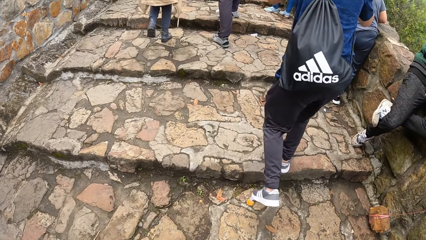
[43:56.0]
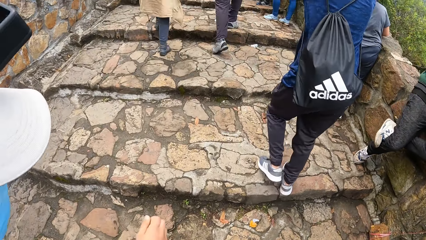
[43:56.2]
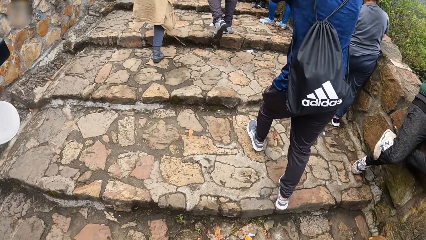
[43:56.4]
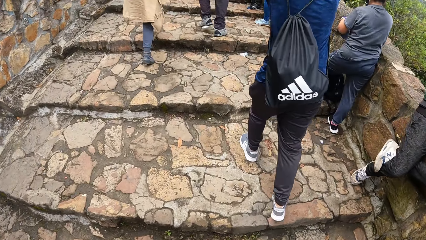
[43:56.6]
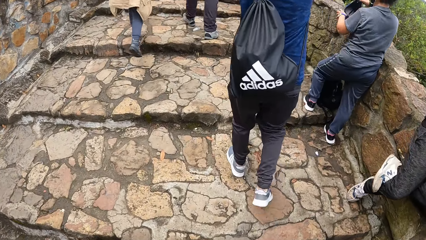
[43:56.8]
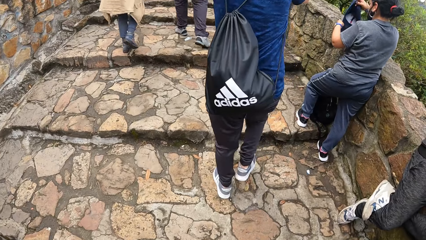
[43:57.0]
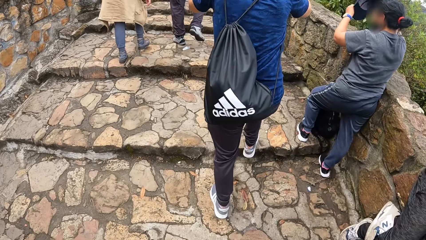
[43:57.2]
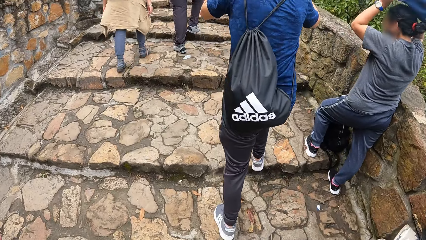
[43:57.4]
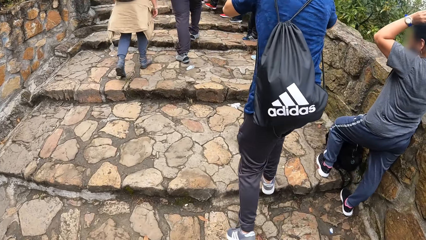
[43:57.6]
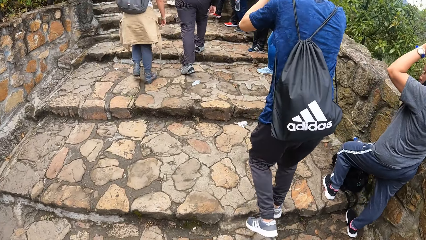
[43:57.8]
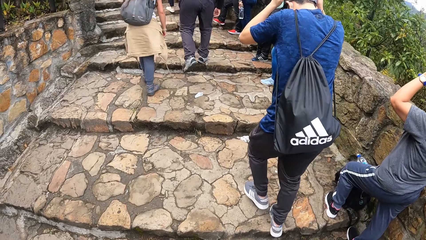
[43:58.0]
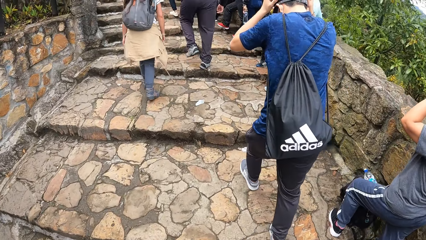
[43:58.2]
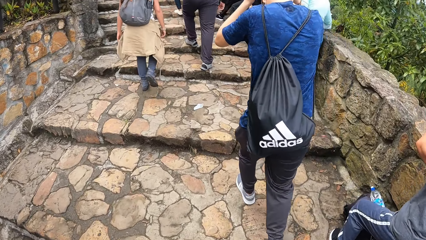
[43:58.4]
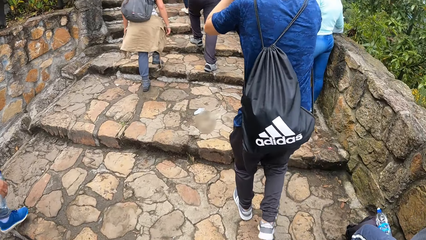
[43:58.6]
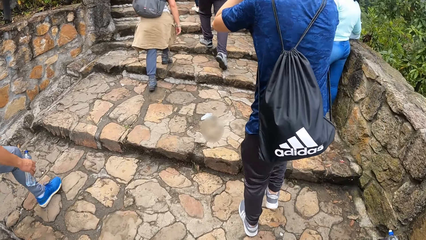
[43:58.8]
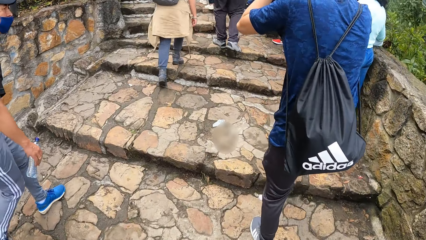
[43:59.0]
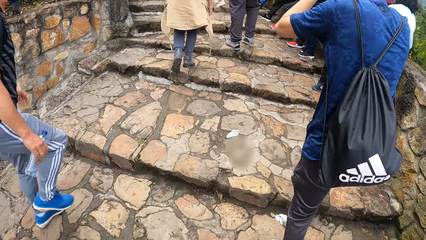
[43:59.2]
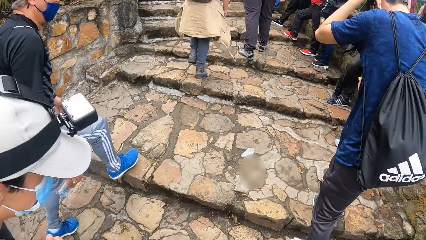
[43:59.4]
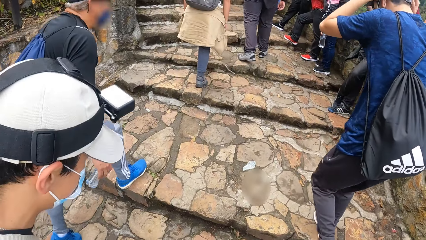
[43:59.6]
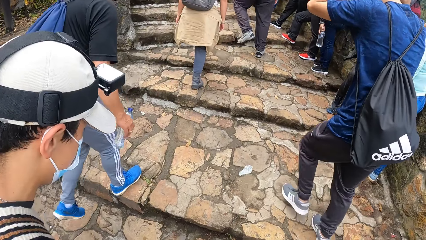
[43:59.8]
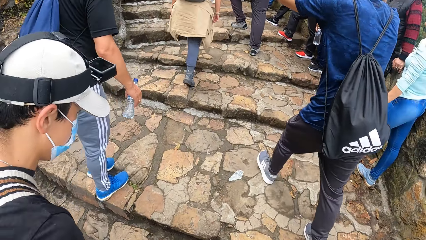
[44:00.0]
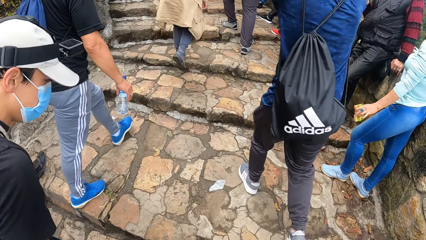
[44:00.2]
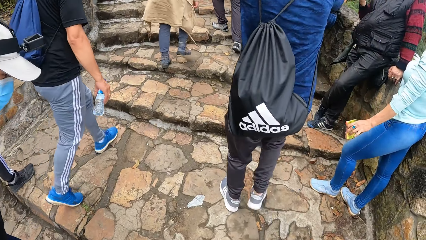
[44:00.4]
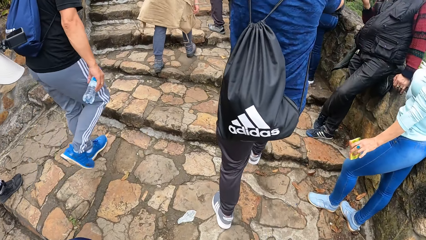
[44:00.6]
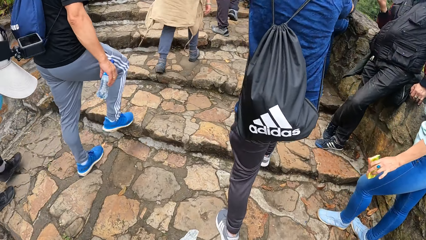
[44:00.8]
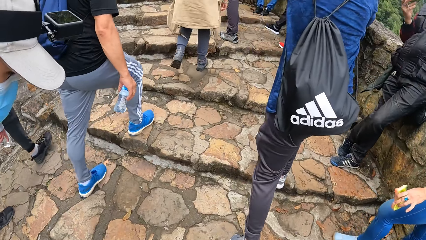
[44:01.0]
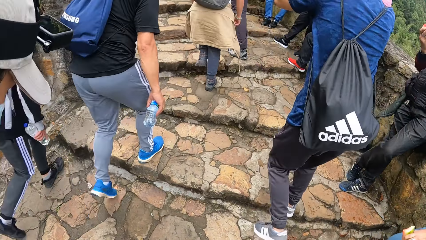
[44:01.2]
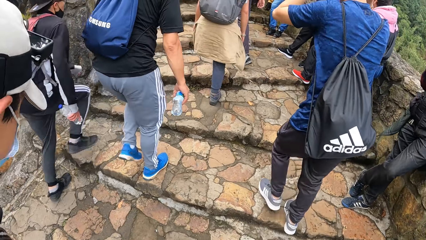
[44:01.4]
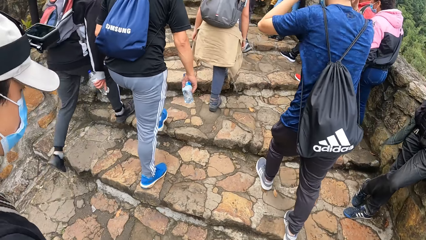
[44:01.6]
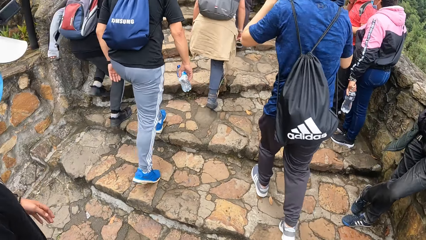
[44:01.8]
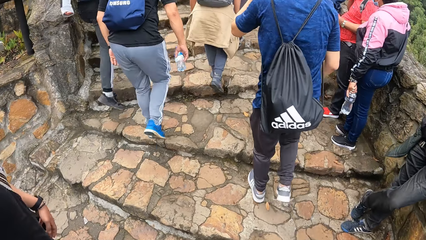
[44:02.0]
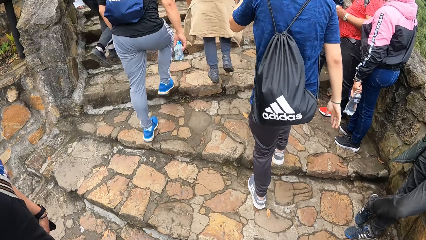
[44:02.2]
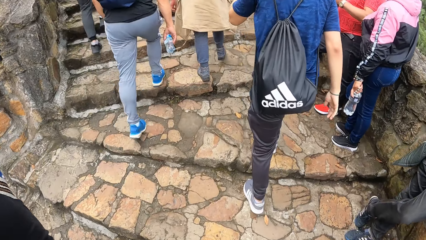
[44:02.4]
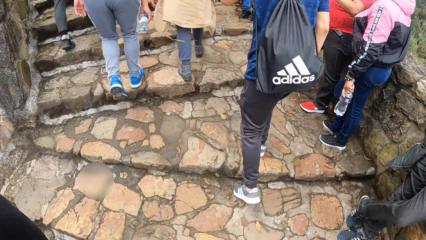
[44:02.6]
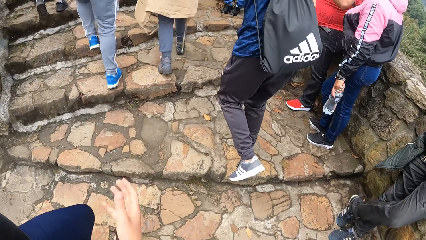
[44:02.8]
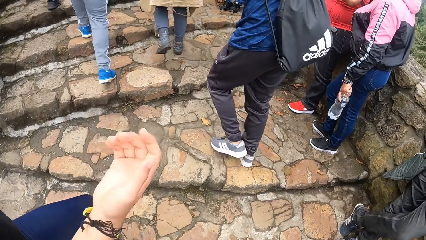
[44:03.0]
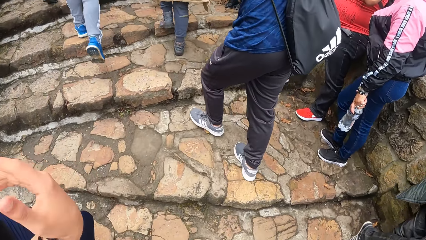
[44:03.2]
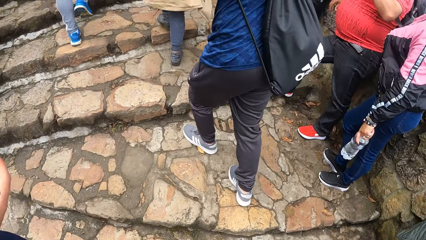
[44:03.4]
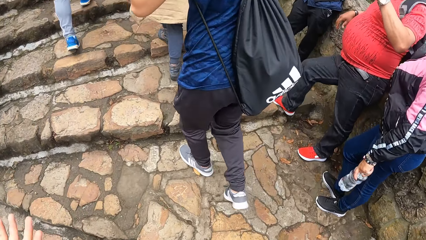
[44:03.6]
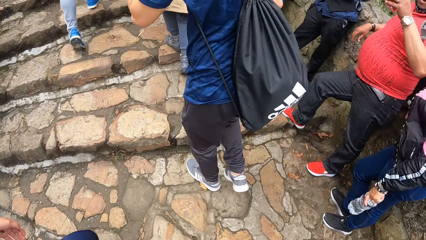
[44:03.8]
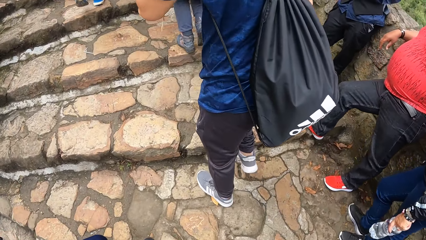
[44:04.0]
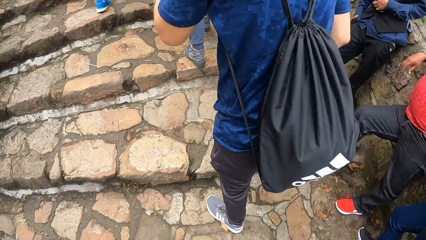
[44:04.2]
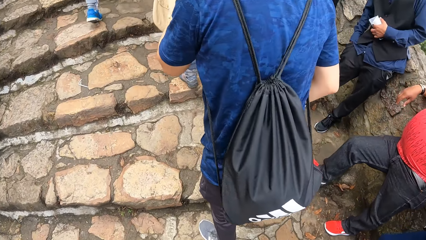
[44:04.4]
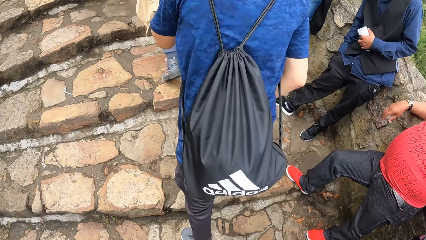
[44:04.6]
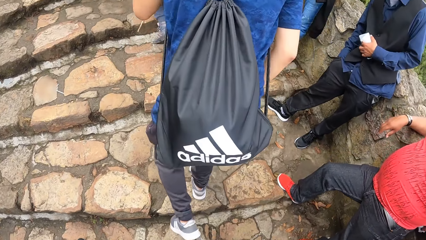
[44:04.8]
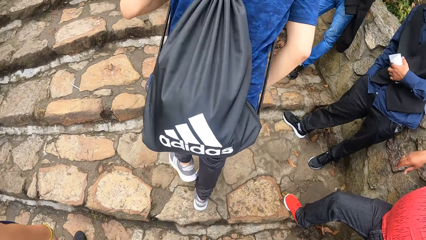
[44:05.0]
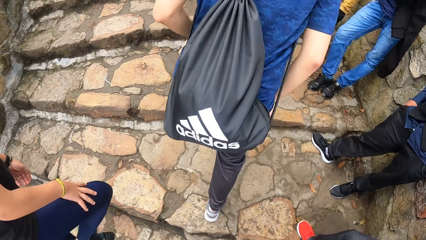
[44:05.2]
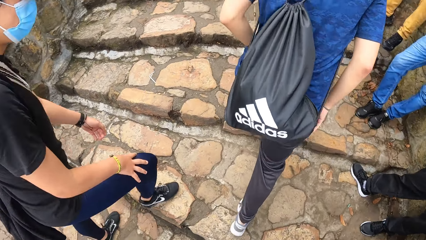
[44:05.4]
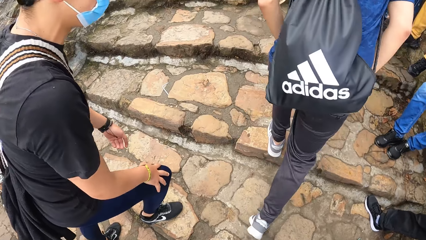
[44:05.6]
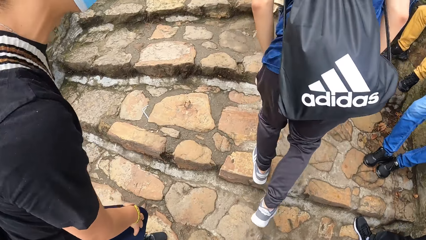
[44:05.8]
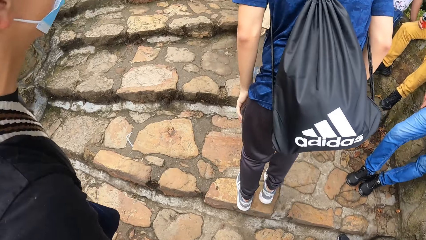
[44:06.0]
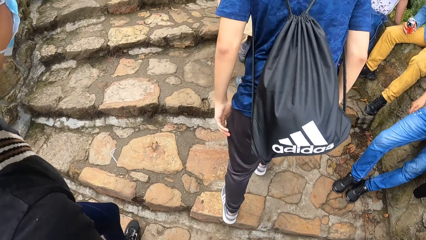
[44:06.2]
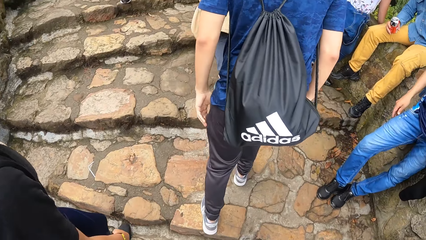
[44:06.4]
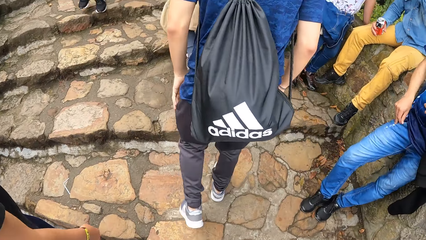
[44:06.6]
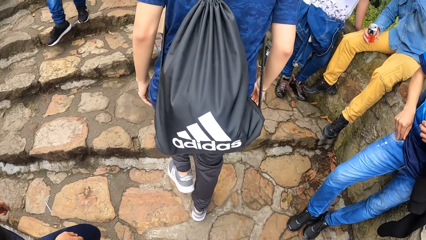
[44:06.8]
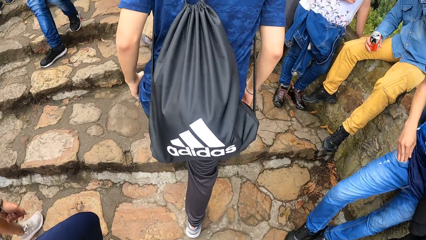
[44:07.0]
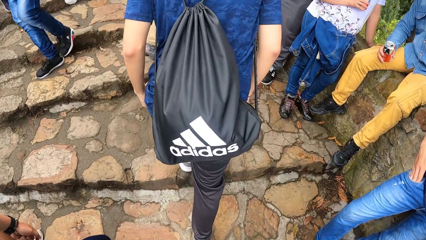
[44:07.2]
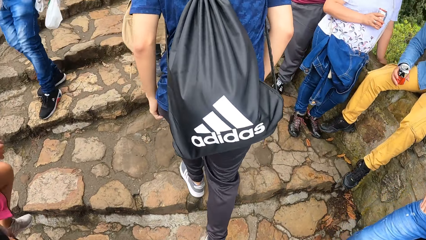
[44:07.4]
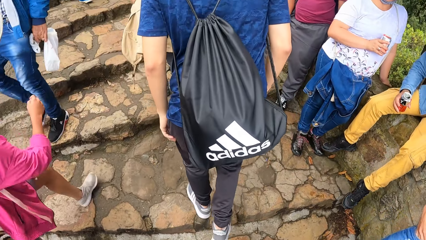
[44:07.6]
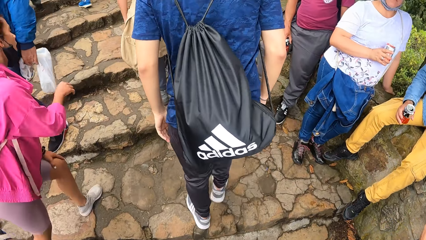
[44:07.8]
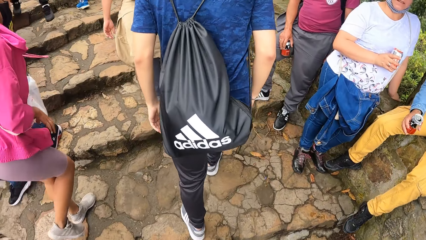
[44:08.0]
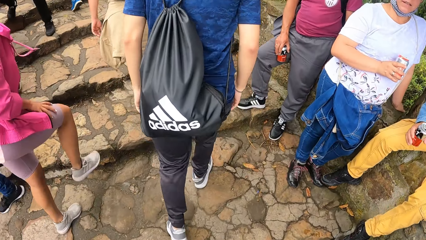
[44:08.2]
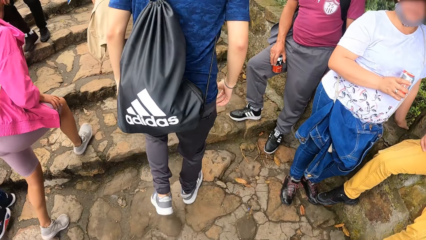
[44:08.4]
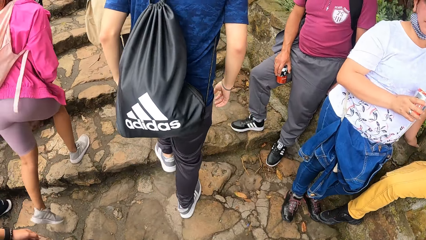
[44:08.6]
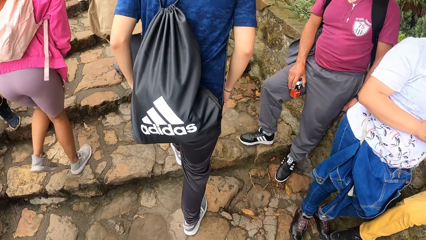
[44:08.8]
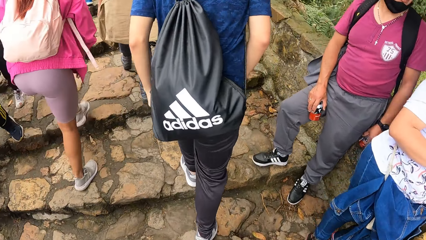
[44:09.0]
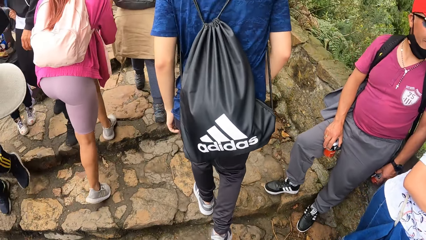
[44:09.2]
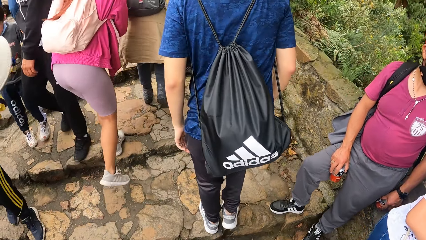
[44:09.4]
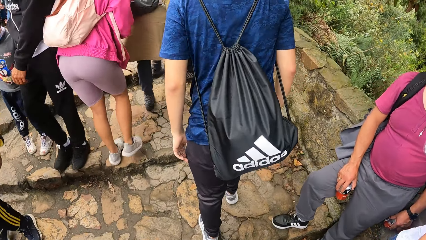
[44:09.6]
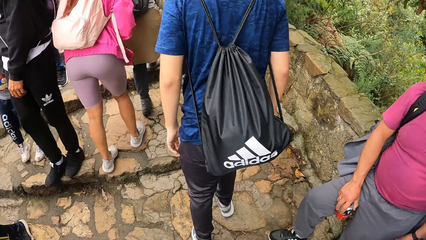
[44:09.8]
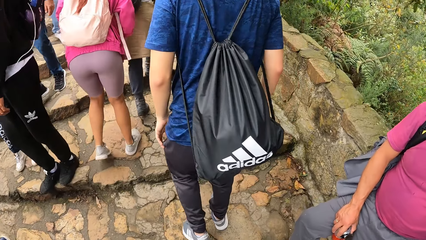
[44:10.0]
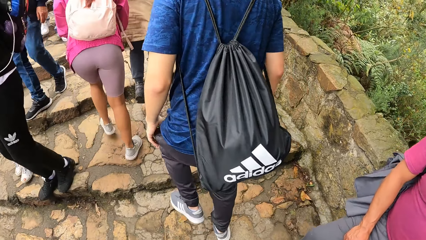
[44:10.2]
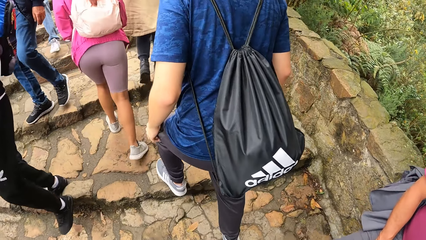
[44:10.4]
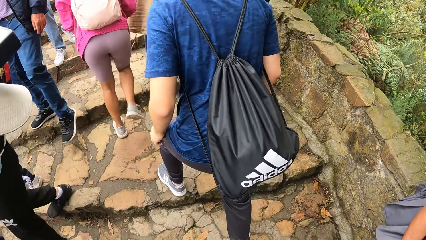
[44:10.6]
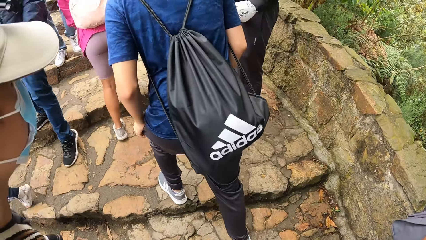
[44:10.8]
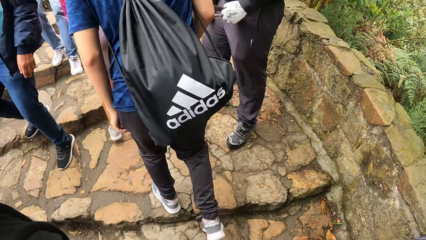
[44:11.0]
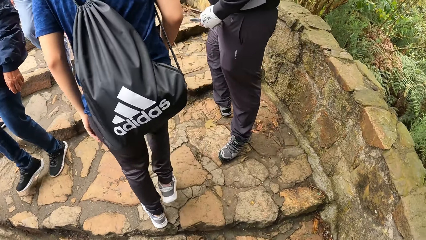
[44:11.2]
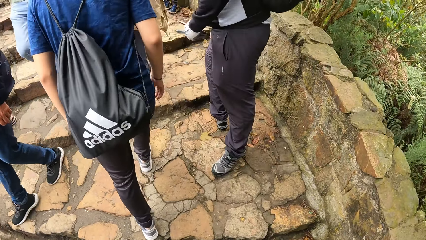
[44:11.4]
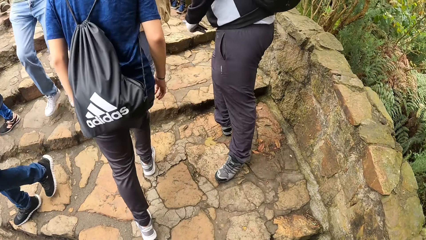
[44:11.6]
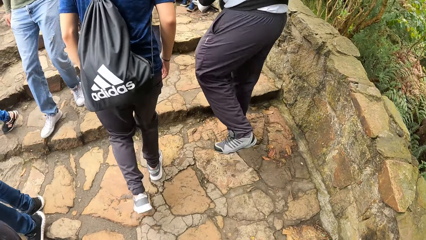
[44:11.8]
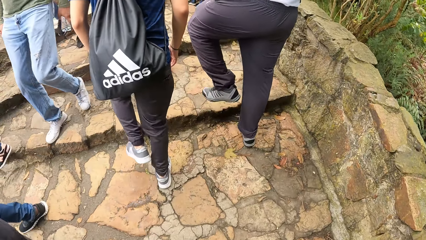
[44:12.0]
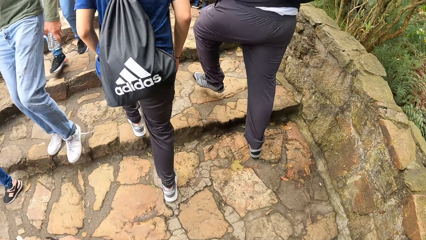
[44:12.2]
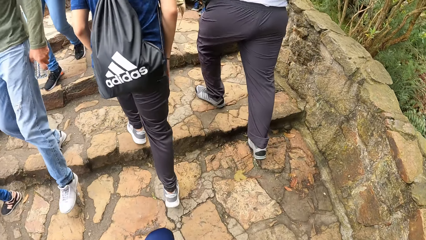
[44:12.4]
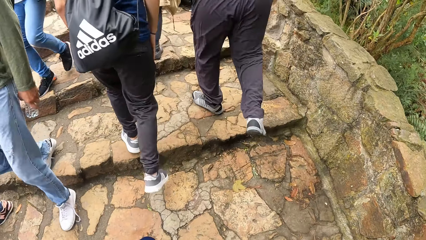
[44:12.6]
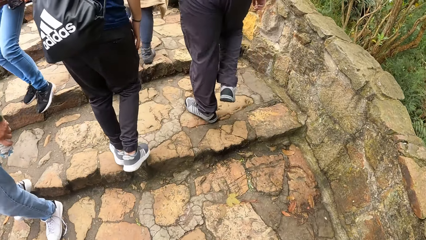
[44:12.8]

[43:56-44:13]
A man adjusts the camera on his head with his hands. Another man makes a hand gesture with his right hand.
